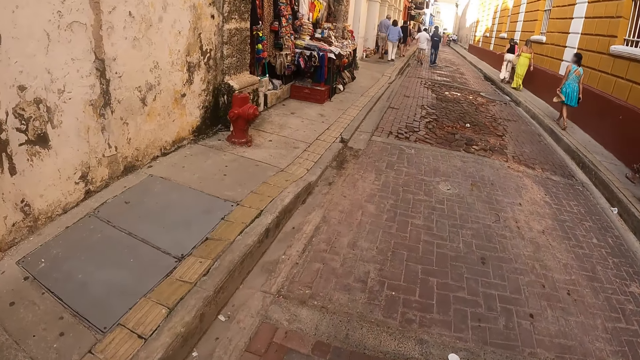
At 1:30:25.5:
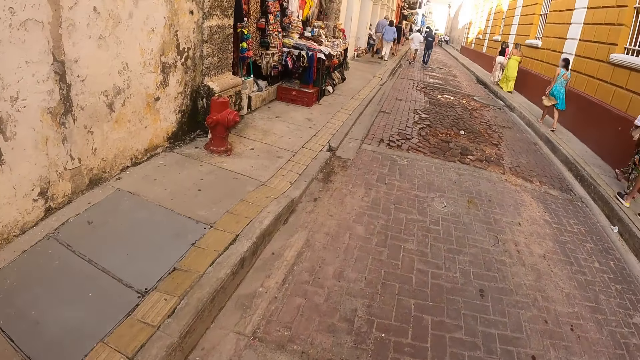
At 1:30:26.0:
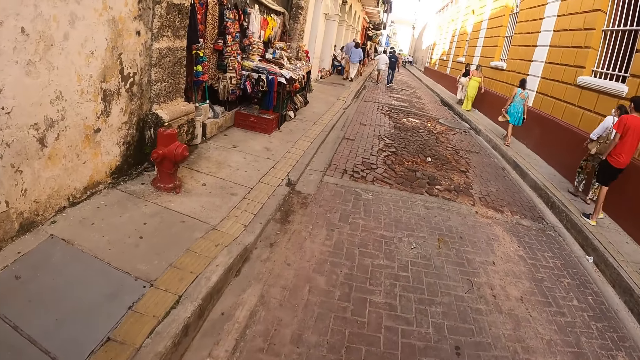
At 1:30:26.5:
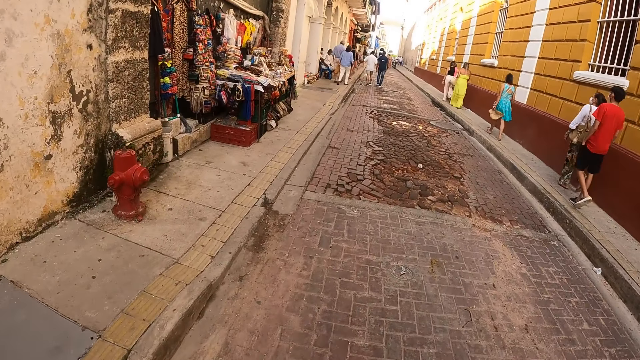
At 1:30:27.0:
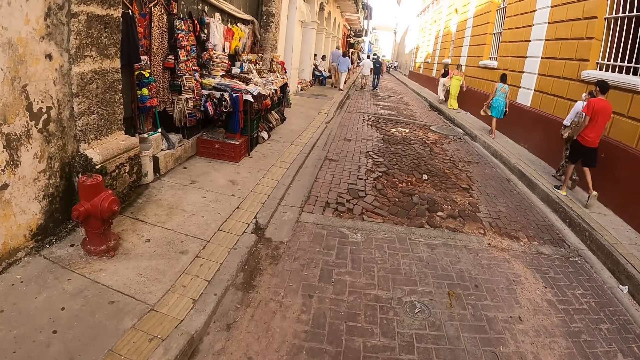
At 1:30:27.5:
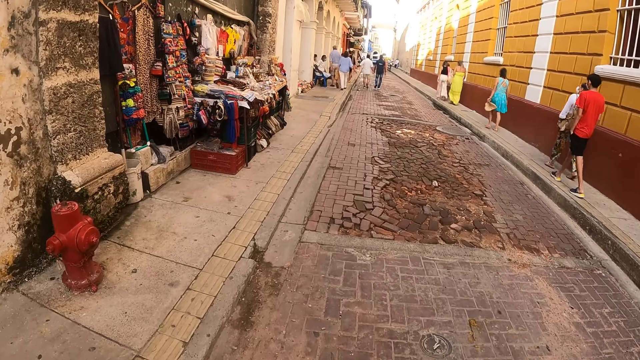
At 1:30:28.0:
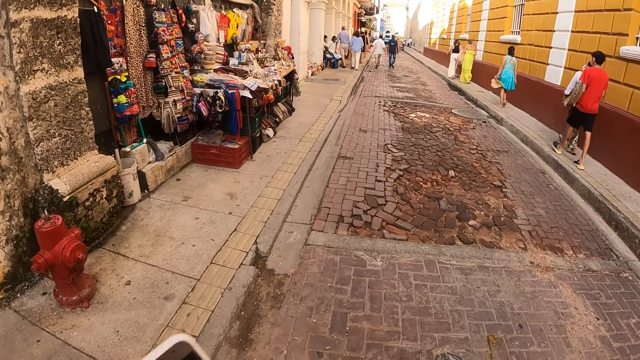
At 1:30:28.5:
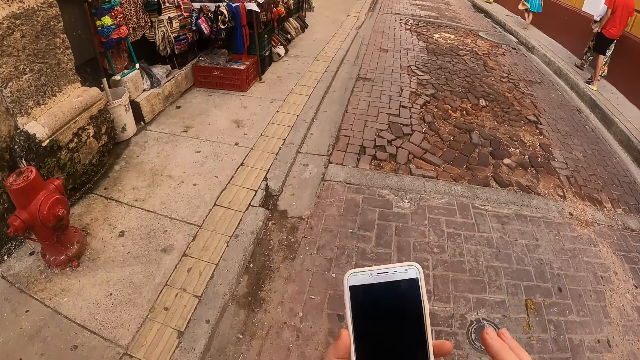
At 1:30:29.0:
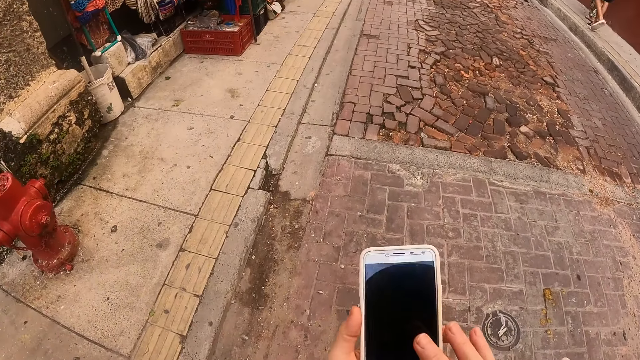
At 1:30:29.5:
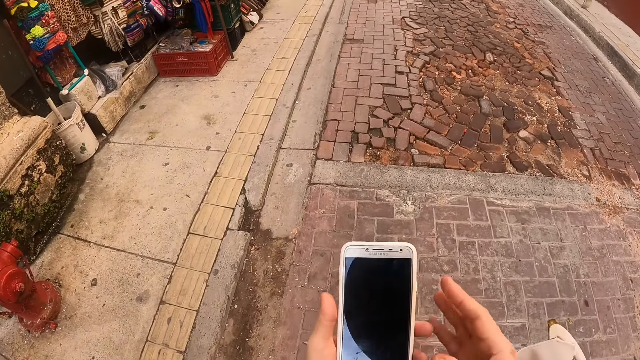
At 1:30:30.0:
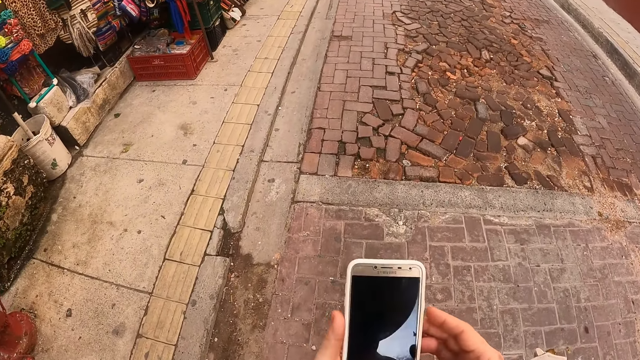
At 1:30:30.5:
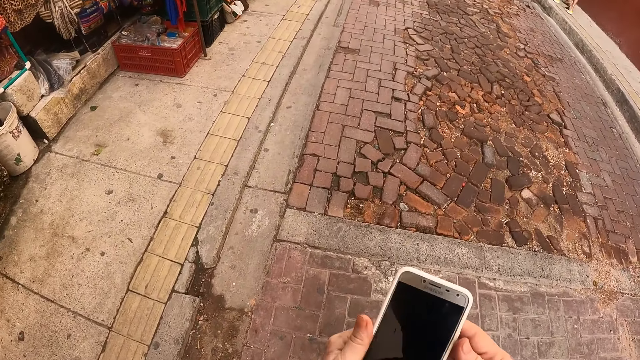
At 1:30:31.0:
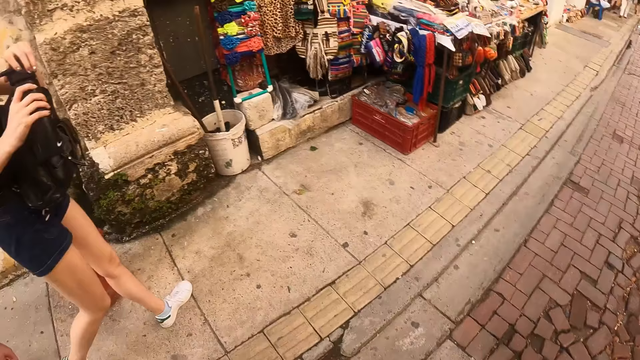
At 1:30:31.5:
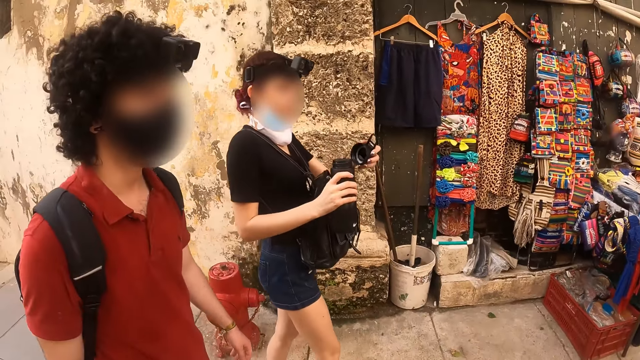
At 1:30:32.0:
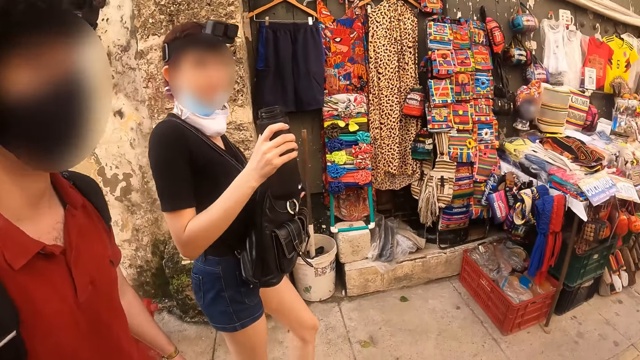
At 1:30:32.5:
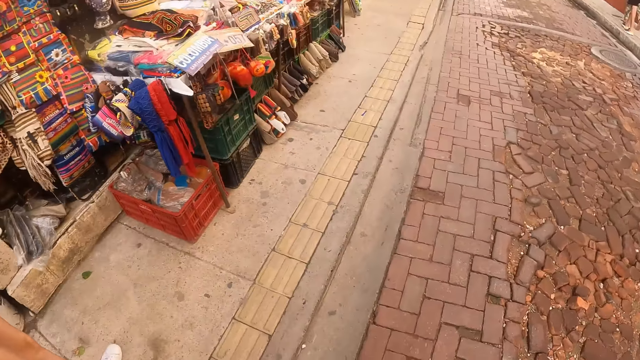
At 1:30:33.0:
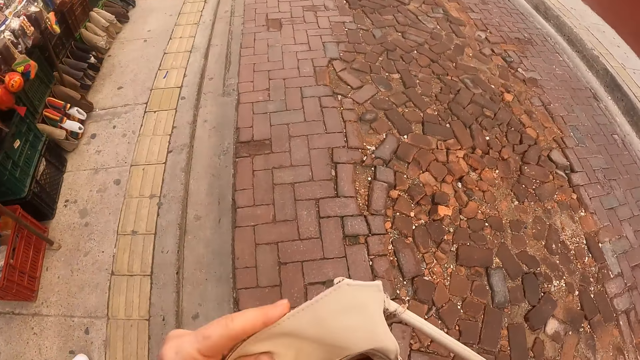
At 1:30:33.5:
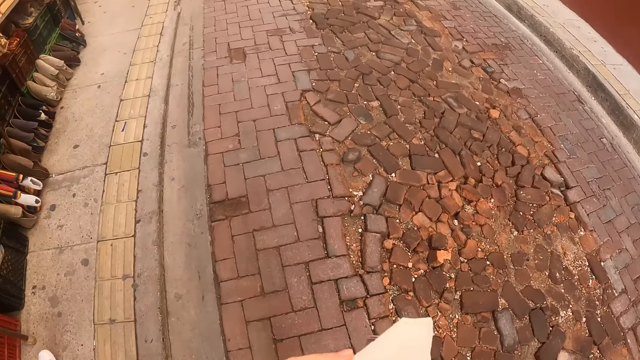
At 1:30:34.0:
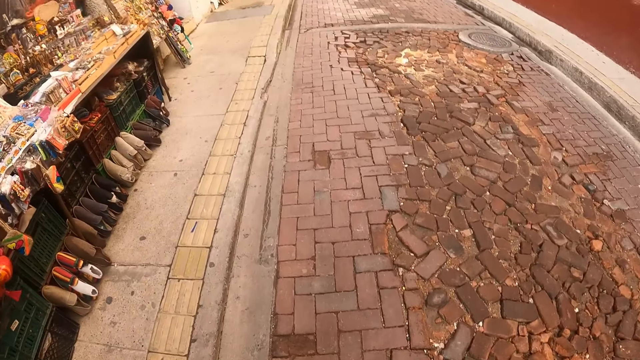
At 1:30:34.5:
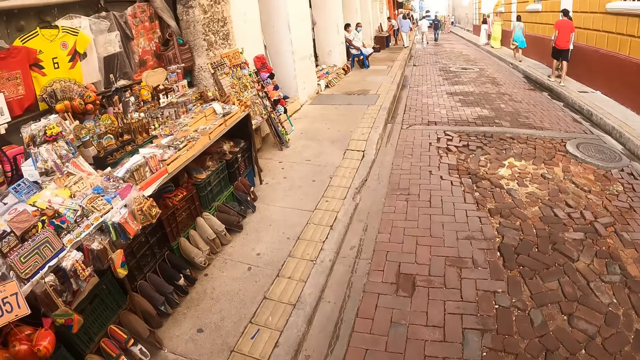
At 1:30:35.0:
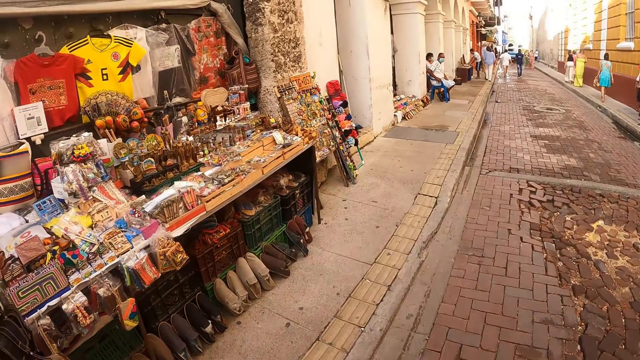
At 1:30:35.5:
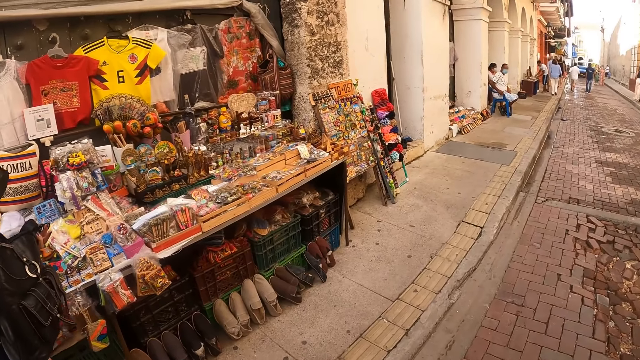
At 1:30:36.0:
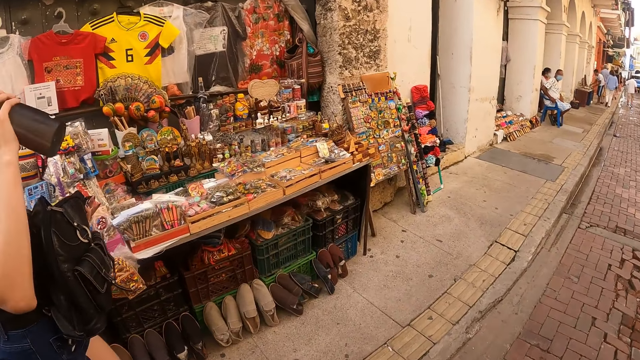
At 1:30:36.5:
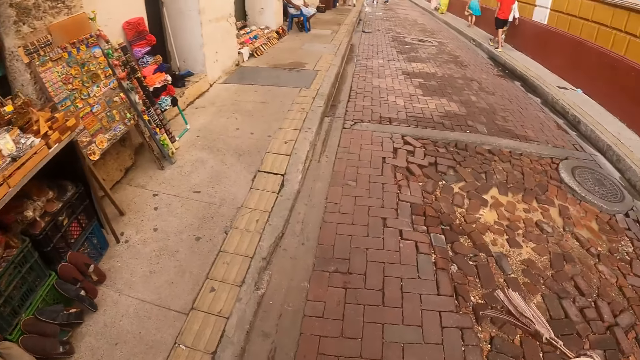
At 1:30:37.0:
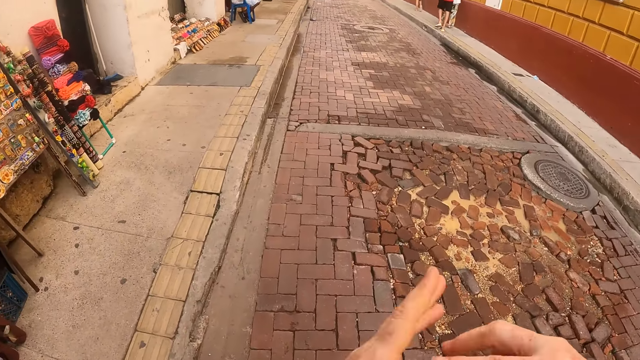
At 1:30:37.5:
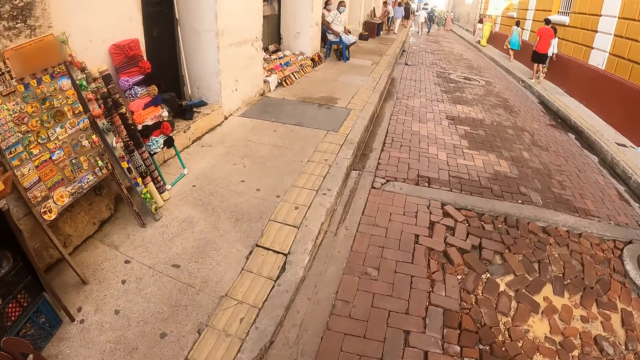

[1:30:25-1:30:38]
The camera wearer uses her phone. She taps on the phone. She looks aside. She looks at a woman and a man. She walks in the street. She touches her bag. She puts the phone in the bag. She walks in the street. She looks aside. She touches her bag.

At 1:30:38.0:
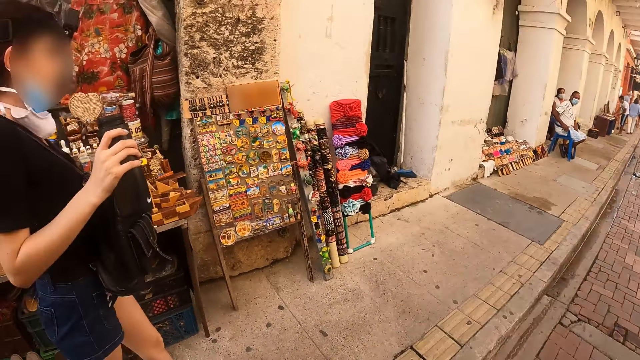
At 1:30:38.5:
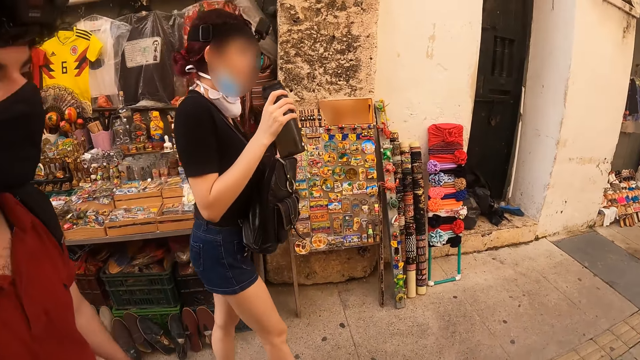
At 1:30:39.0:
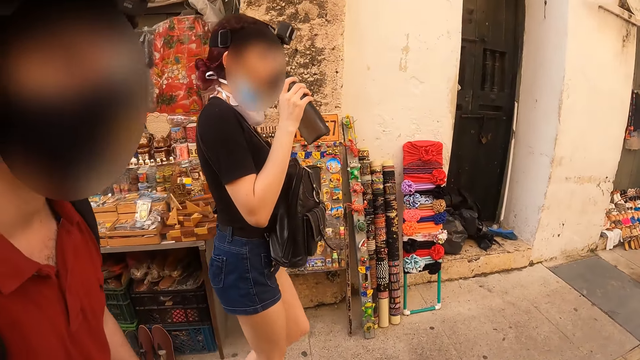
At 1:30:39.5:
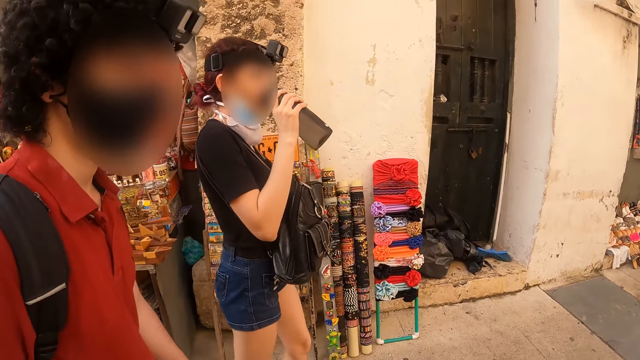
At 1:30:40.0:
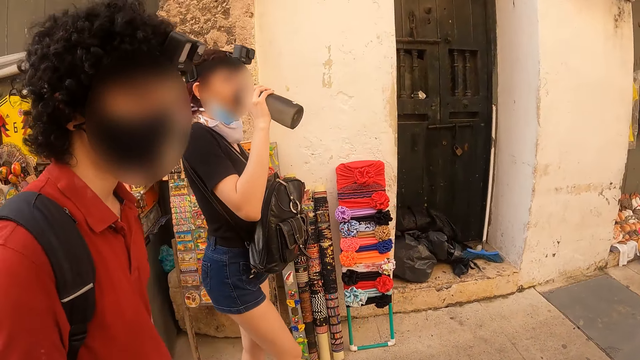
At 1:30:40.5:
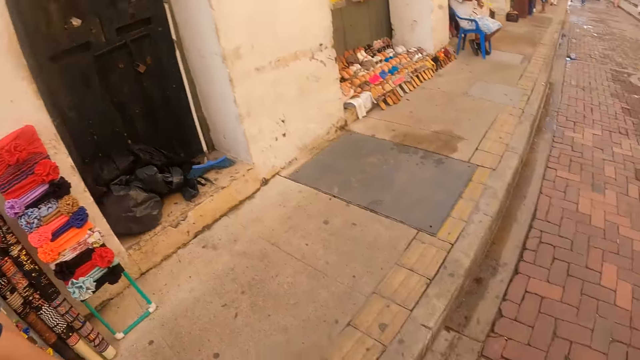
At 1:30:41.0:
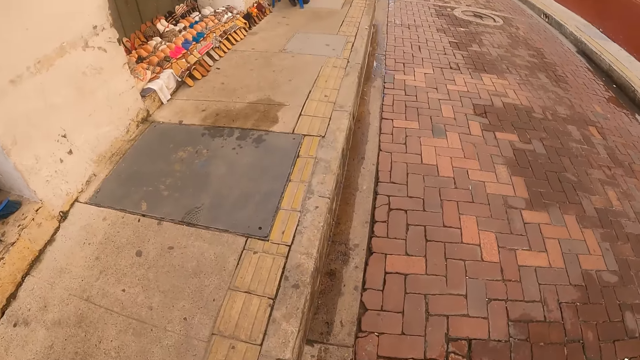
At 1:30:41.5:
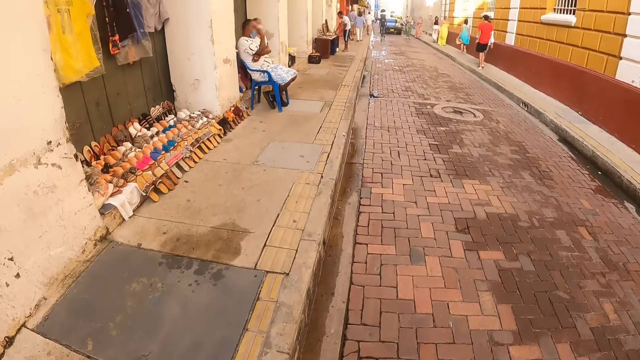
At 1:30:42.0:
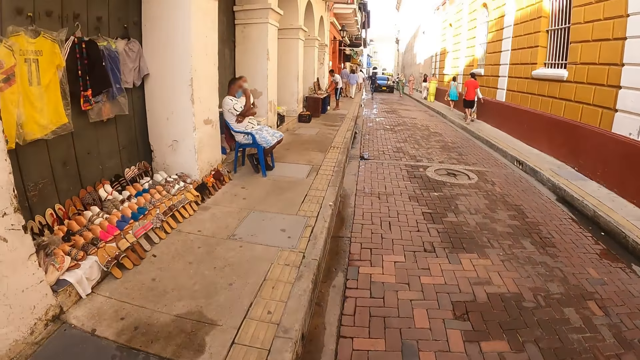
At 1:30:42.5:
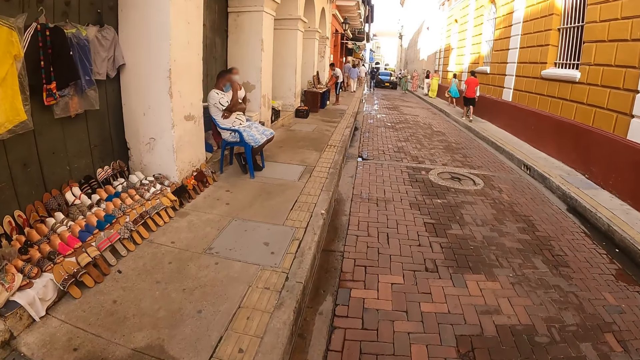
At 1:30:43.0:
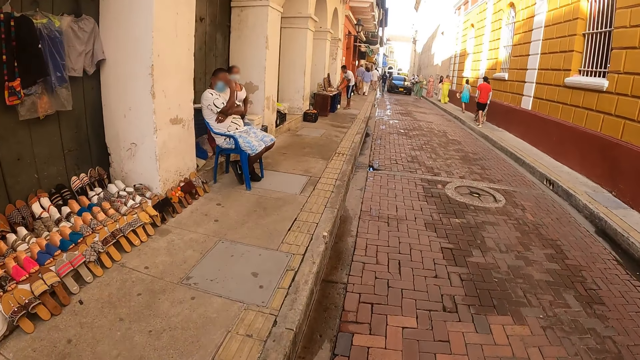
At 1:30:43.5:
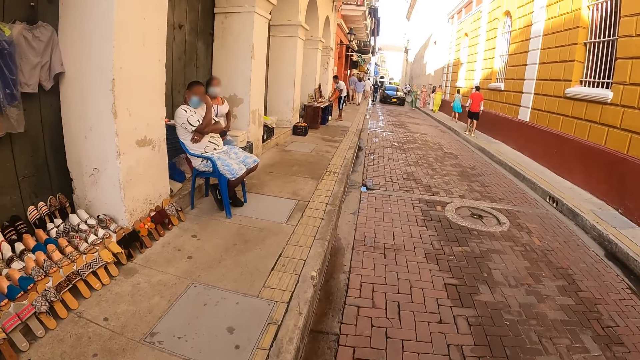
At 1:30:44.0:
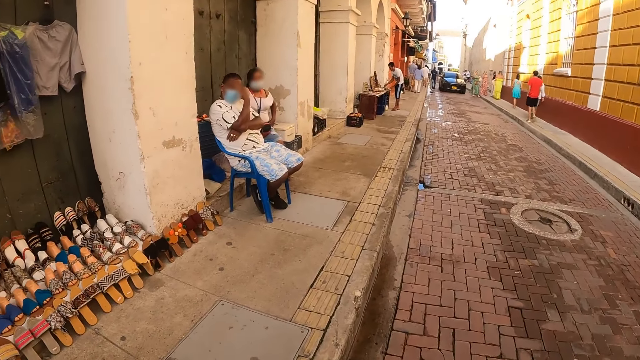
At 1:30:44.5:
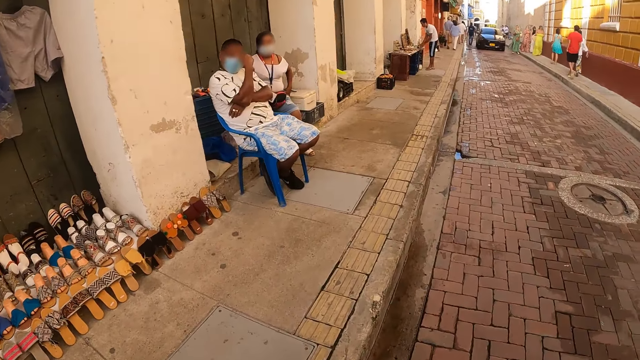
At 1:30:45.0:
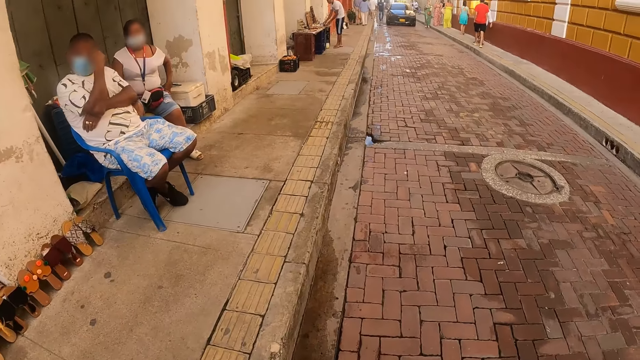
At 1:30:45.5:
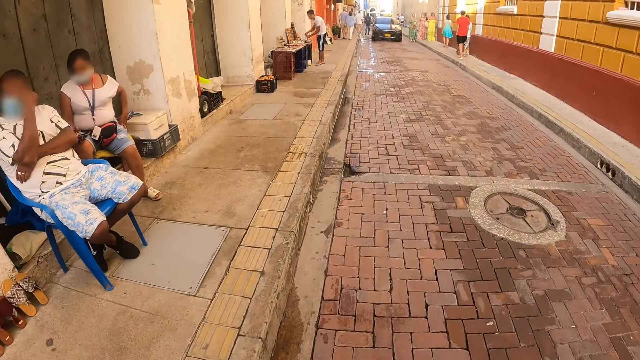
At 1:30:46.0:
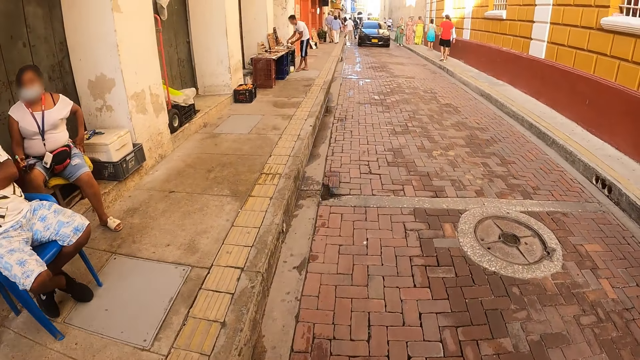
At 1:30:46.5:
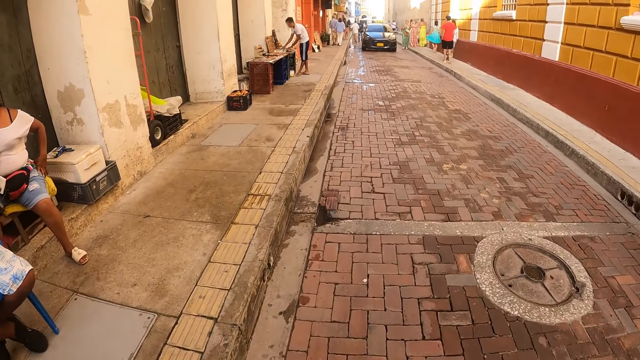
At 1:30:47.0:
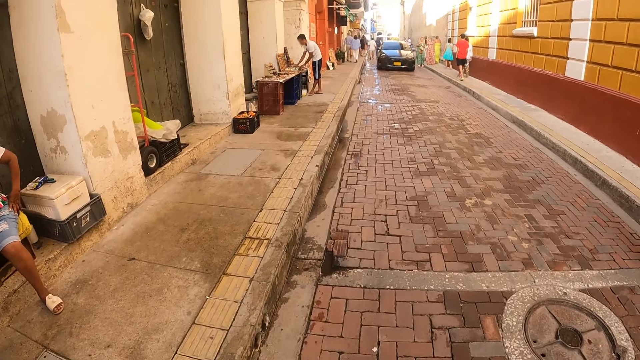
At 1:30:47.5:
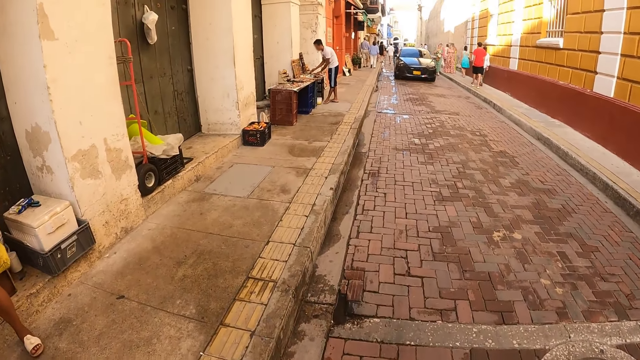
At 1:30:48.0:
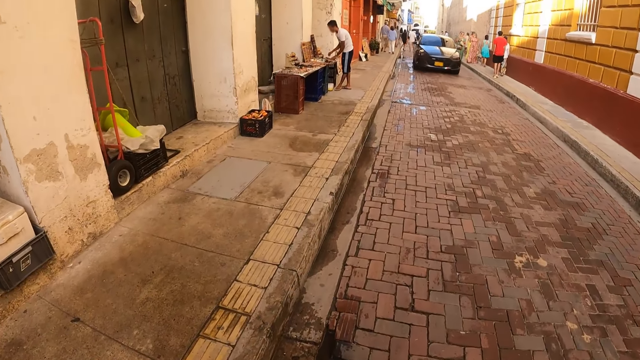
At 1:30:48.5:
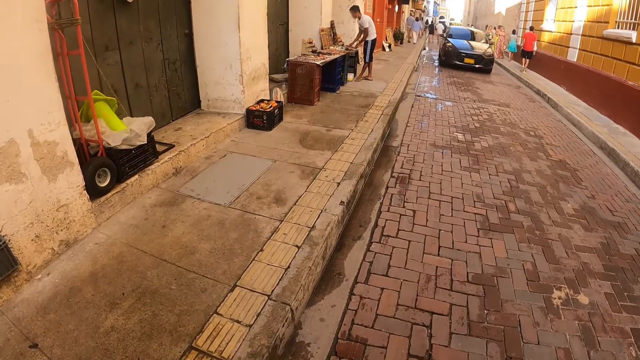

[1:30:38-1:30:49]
The camera wearer interacts with a lady. They interact with a man. They walk in the street.
